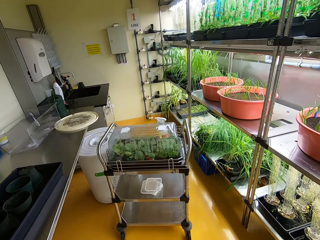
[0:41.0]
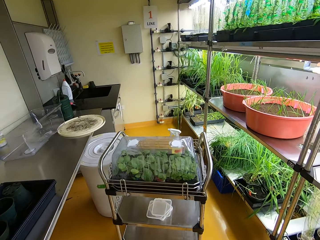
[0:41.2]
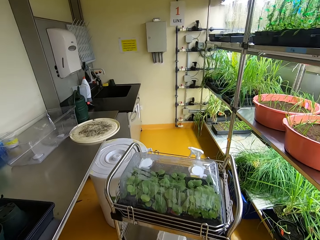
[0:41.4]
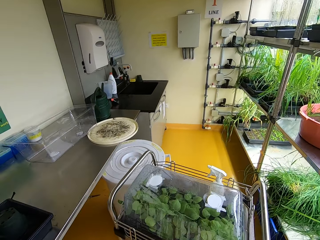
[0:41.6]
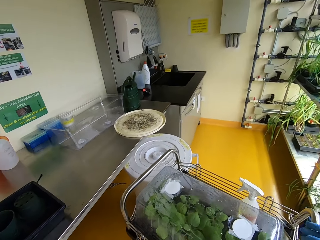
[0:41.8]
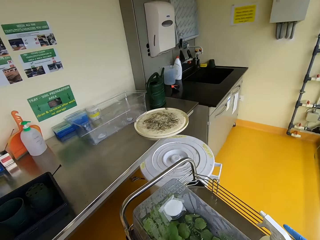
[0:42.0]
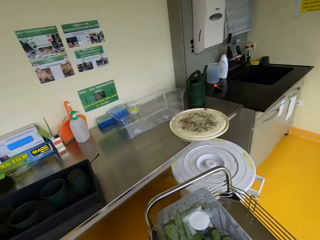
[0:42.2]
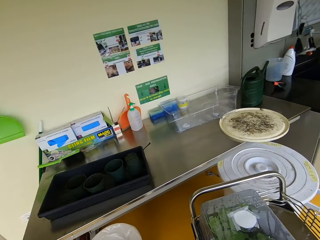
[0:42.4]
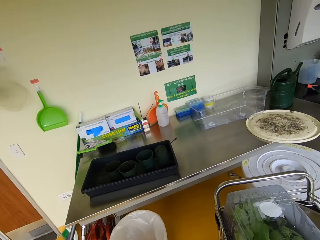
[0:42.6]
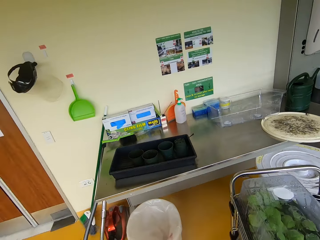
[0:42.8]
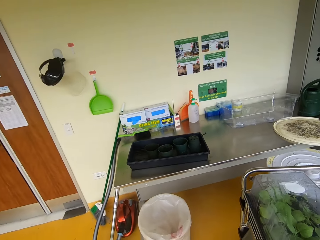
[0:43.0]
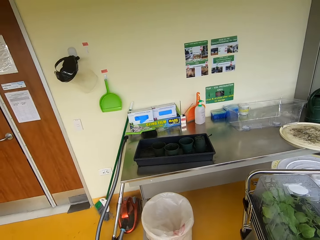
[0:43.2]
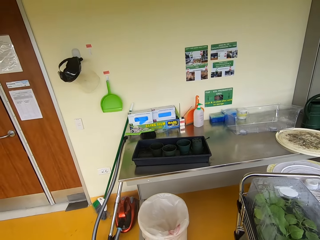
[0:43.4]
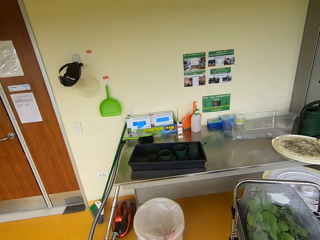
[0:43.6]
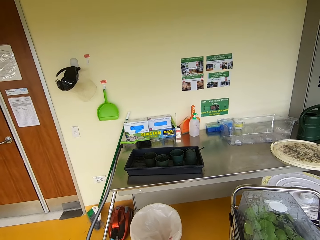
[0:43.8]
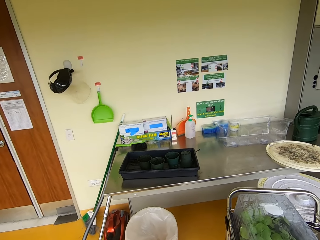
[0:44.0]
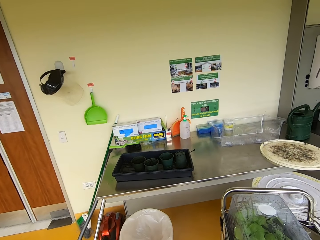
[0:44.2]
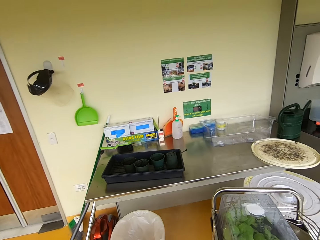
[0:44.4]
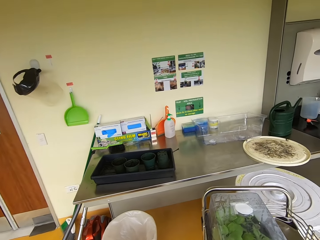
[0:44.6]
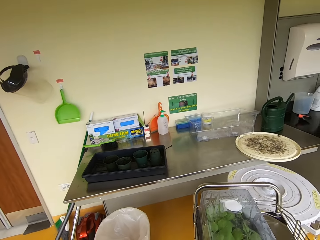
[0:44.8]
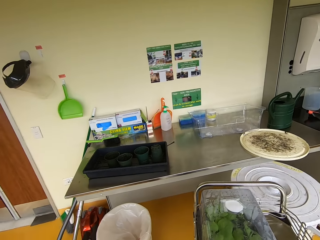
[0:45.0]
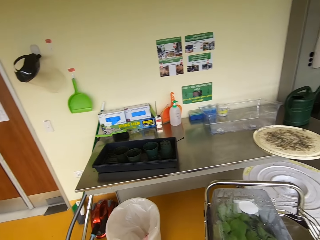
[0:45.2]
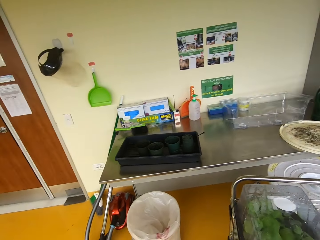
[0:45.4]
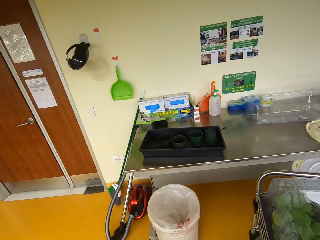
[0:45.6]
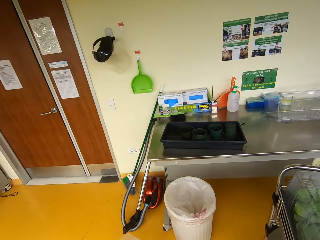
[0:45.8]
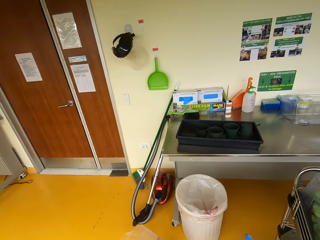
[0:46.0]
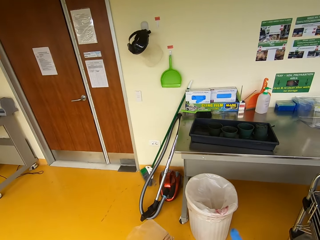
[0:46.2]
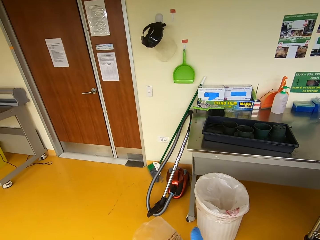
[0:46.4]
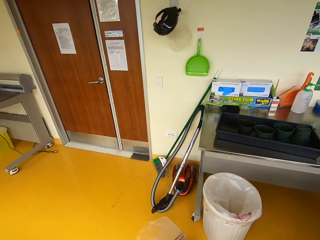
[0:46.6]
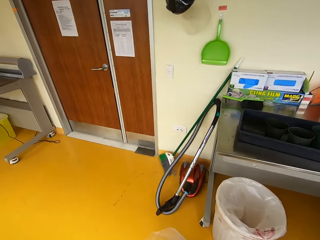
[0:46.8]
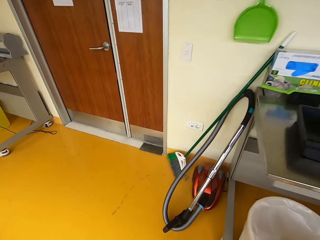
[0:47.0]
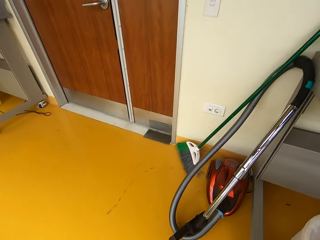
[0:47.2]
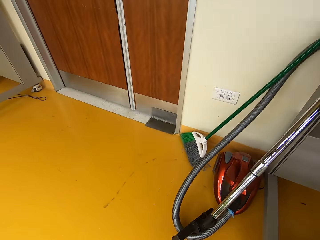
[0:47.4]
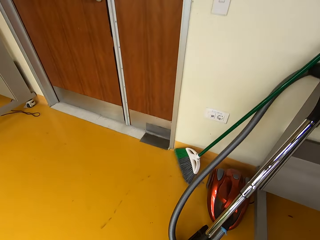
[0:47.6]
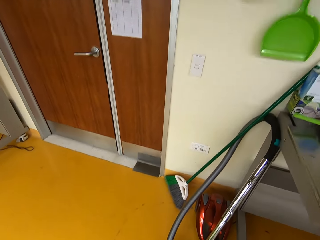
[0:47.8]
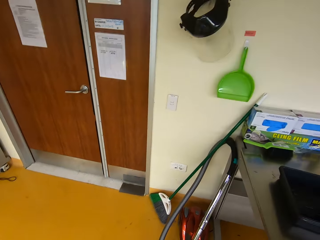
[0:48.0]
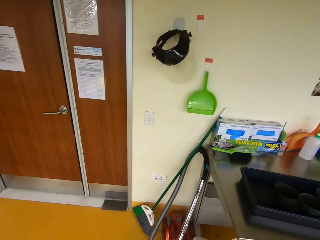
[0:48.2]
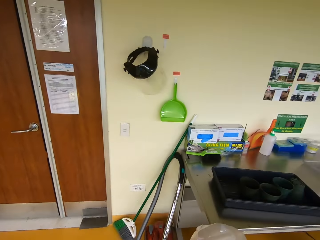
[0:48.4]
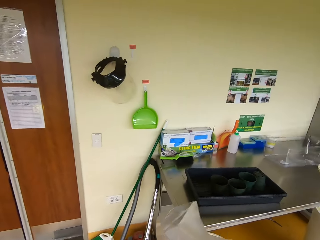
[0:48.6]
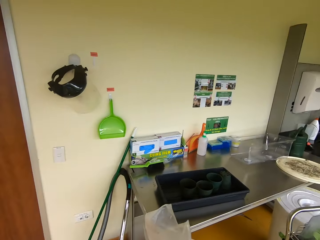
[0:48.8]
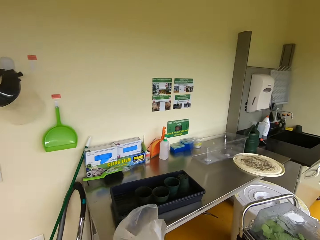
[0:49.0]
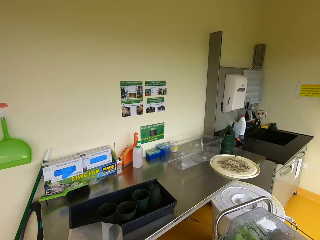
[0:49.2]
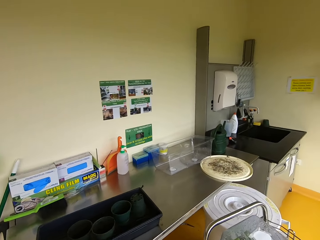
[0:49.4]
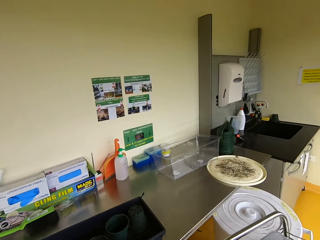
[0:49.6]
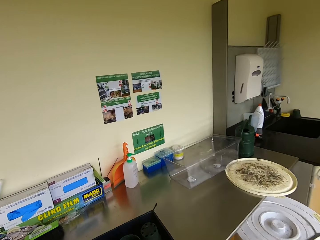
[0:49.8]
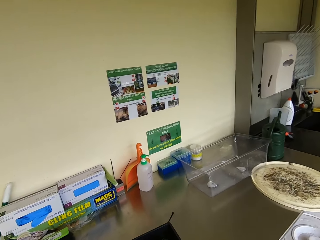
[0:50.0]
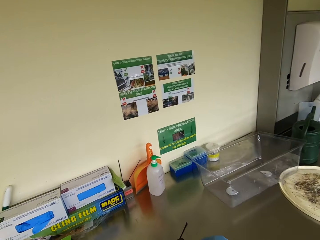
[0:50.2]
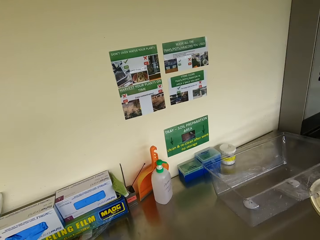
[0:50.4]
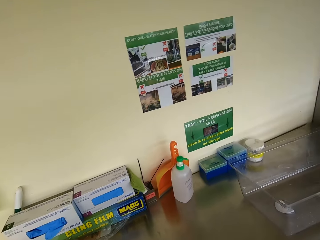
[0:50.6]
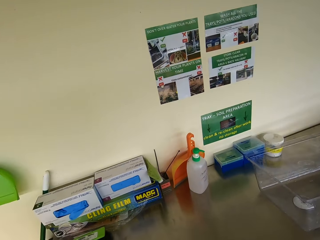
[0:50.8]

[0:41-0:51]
The camera wearer walks around. They pick up a polythene bag.

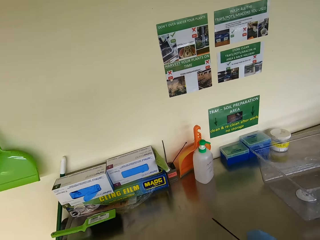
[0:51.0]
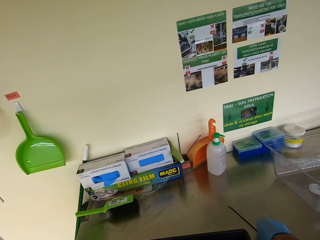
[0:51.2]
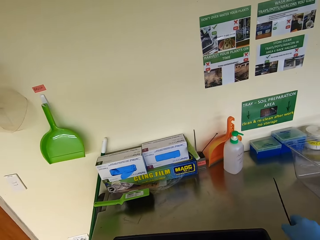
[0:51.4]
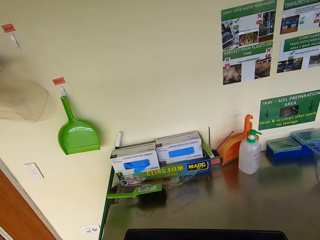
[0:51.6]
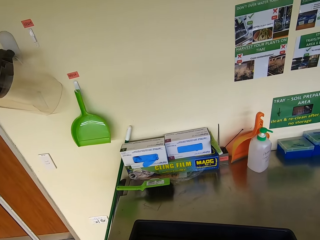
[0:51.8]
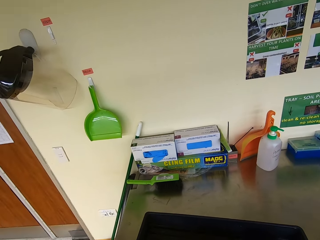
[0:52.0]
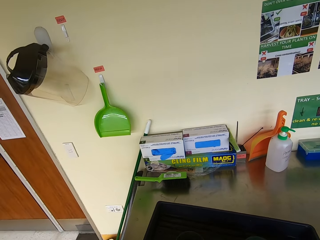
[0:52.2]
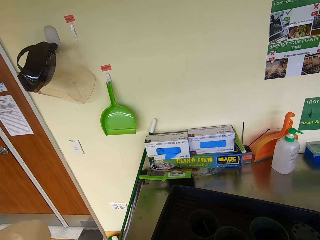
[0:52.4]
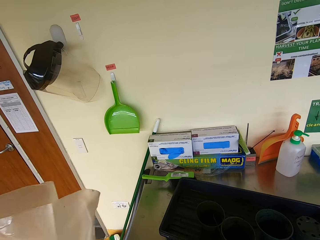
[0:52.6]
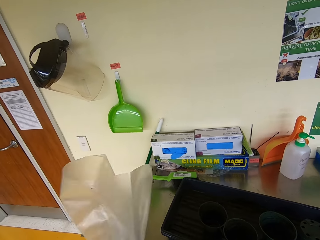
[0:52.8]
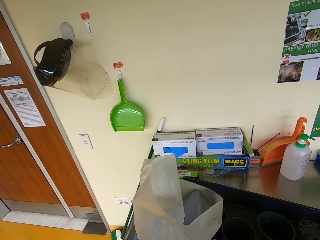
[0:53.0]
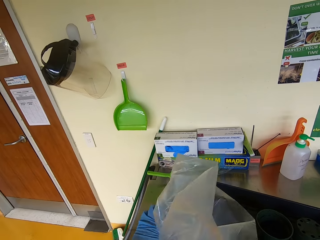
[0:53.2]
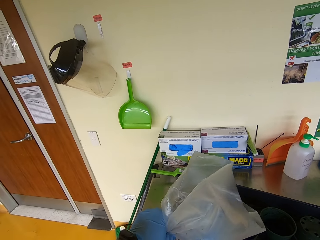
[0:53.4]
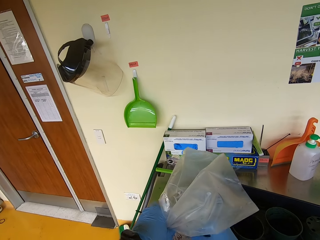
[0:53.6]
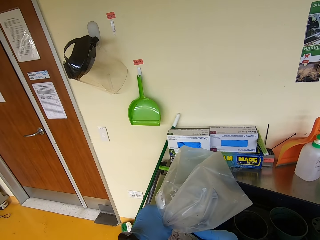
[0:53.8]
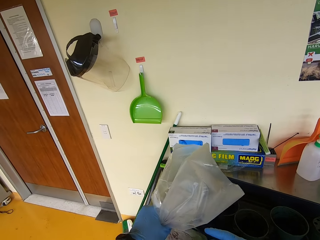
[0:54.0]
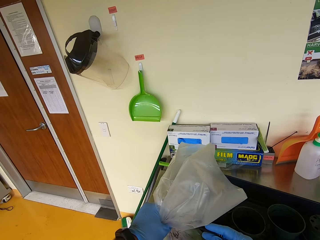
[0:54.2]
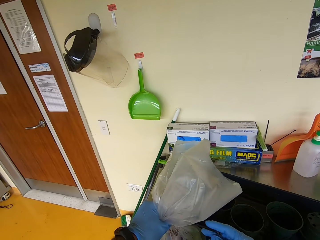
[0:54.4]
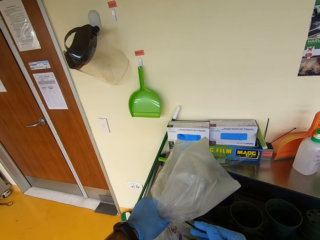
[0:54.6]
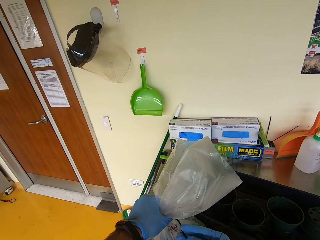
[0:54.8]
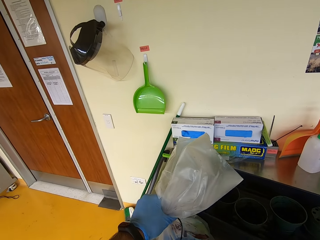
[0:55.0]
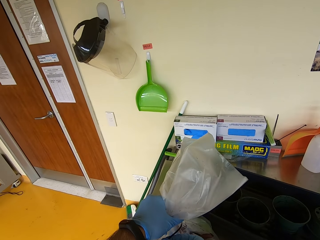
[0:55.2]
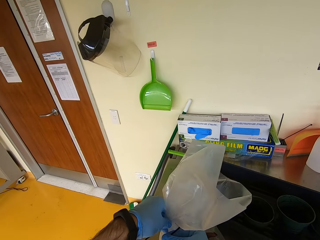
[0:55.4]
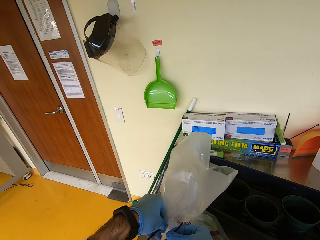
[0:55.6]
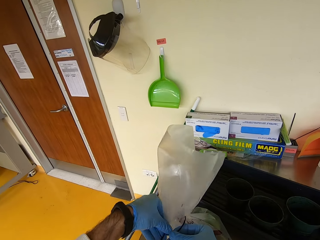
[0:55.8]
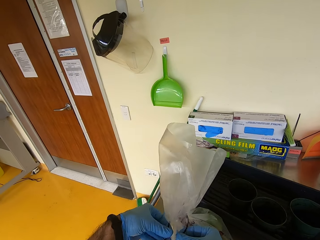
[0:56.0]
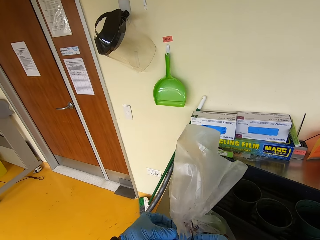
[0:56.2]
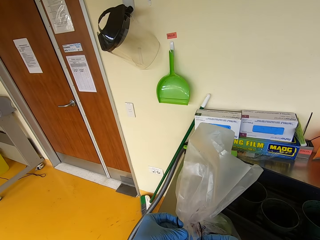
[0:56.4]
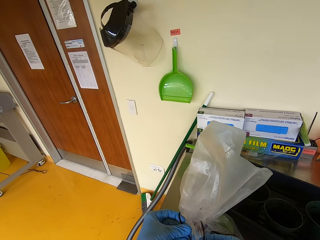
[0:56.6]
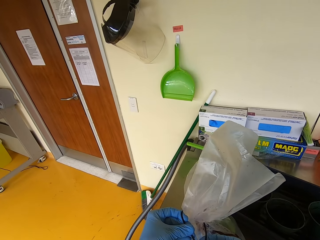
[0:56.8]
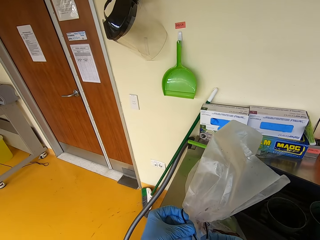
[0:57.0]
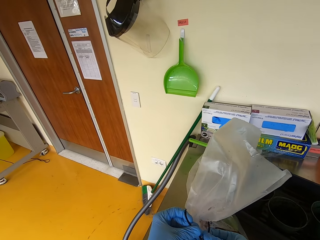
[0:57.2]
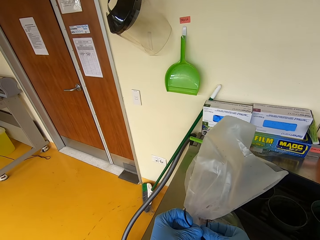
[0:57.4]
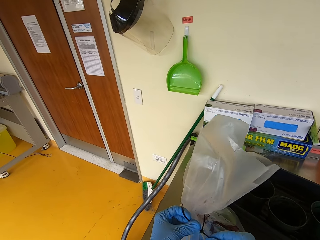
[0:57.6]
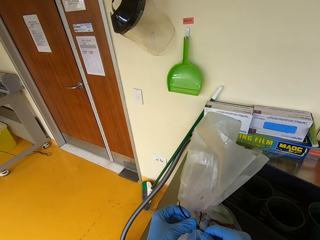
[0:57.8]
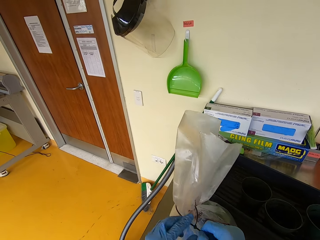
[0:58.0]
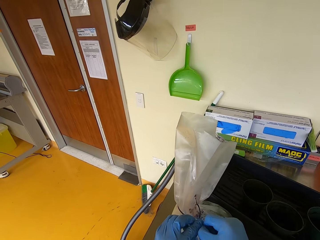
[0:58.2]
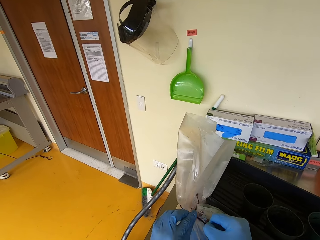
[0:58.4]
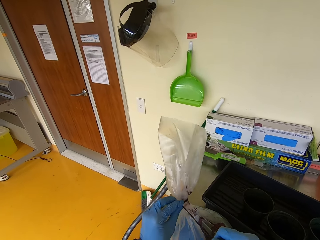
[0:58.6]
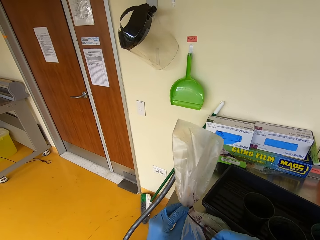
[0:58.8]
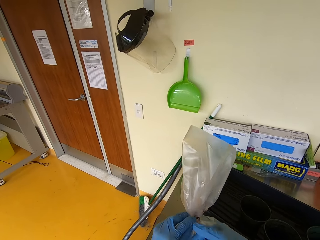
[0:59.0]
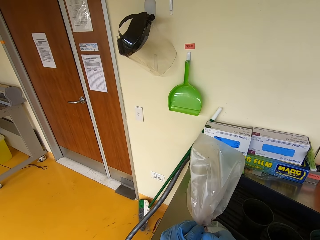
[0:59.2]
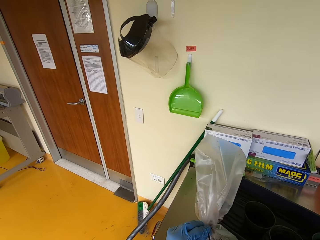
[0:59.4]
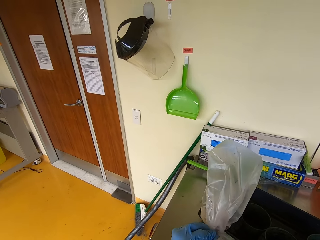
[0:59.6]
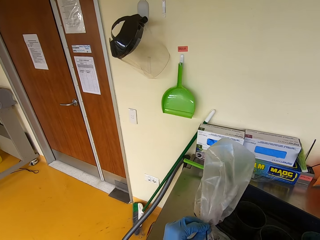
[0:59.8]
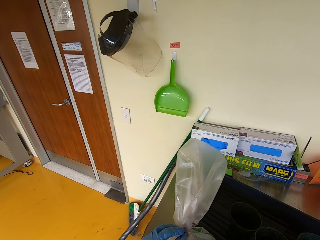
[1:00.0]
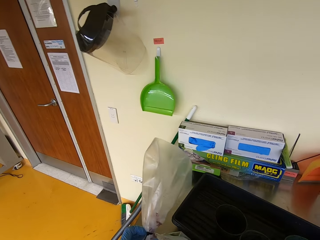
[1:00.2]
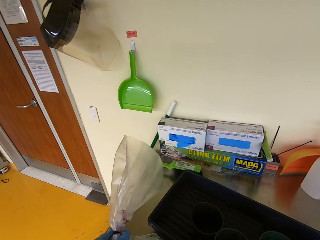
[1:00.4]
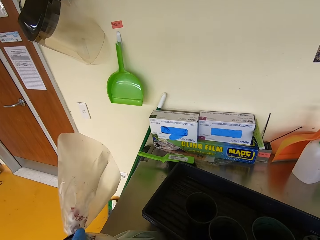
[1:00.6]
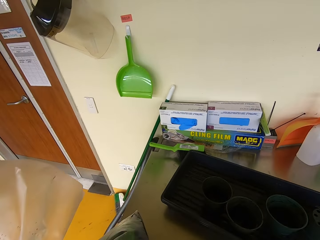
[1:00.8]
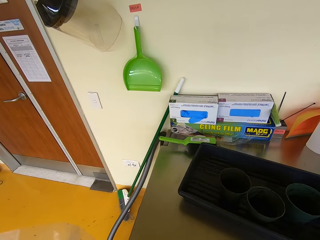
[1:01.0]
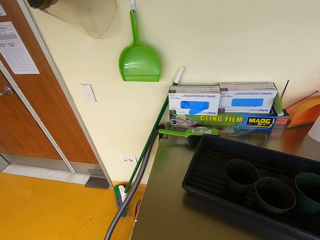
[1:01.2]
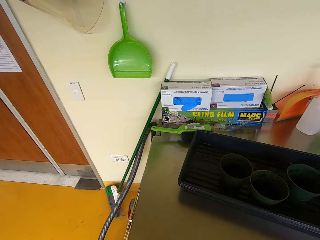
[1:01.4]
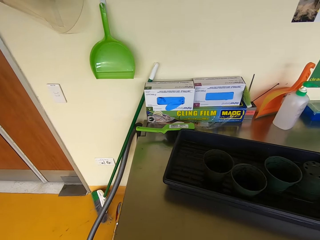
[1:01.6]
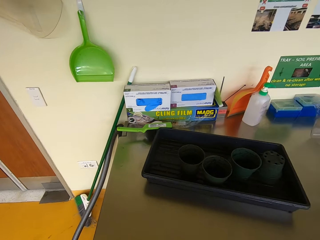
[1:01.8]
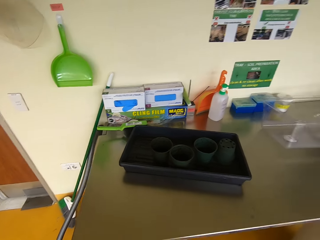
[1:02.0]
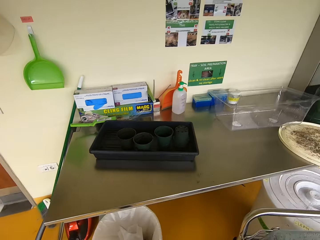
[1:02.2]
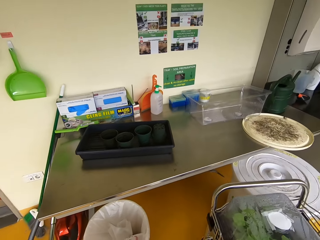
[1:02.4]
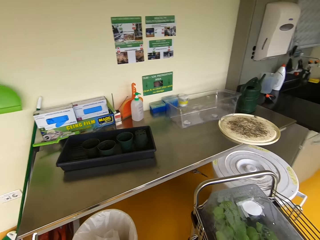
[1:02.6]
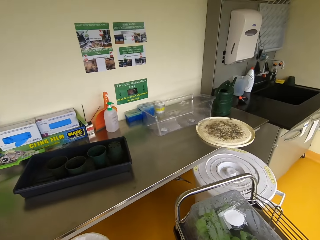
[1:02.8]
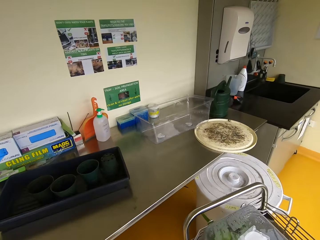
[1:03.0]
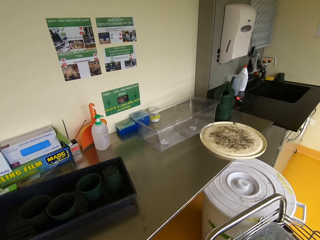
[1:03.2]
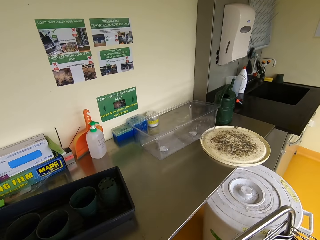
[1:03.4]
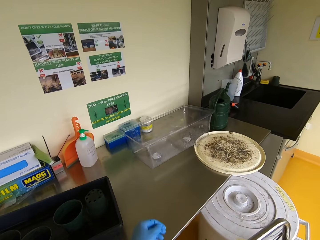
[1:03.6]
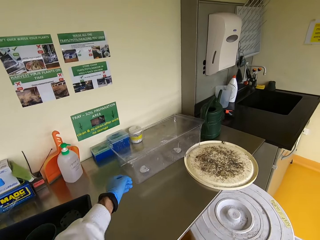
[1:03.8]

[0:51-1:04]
The camera wearer lifts the paper or polythene bag. They seal the polythene bag with a plastic strip. They put the polythene bag on the floor.
